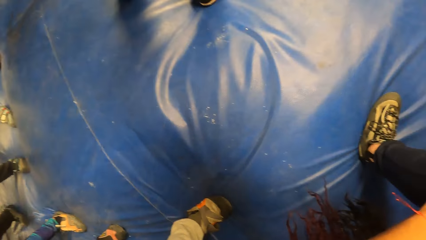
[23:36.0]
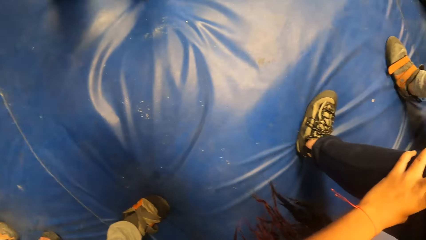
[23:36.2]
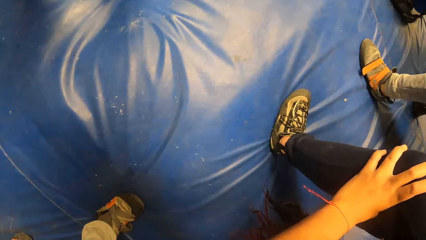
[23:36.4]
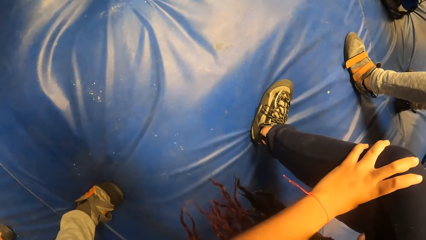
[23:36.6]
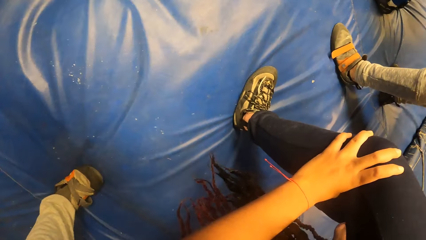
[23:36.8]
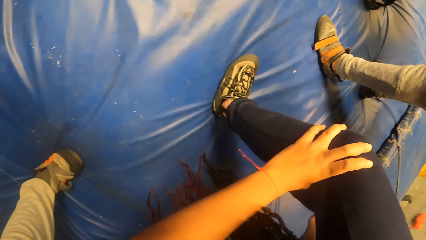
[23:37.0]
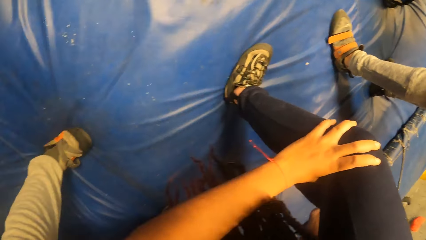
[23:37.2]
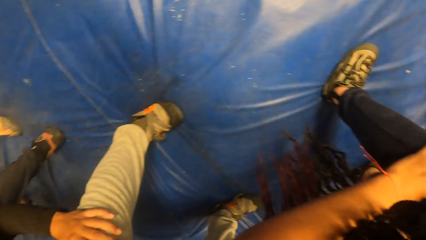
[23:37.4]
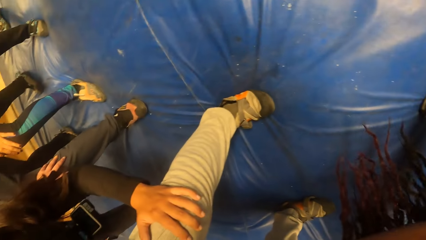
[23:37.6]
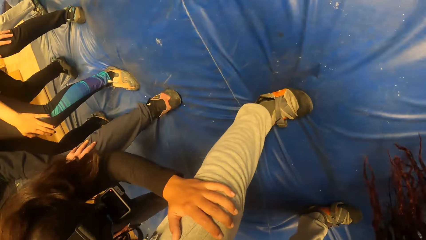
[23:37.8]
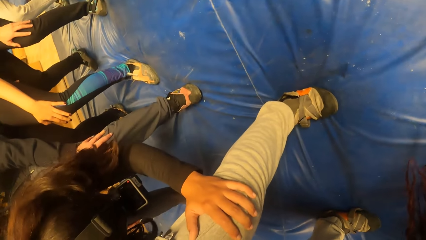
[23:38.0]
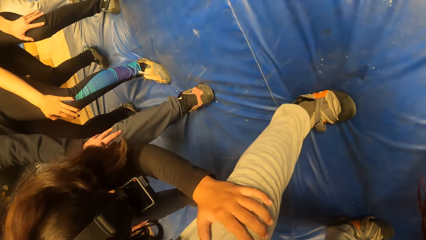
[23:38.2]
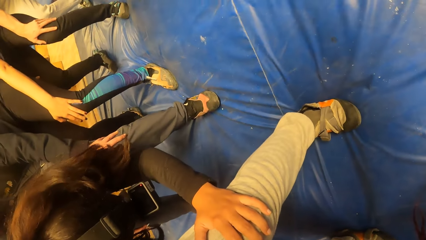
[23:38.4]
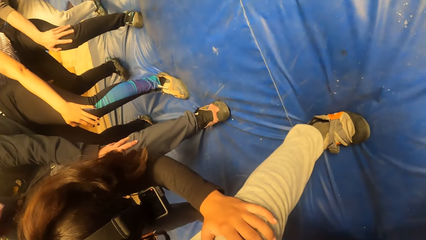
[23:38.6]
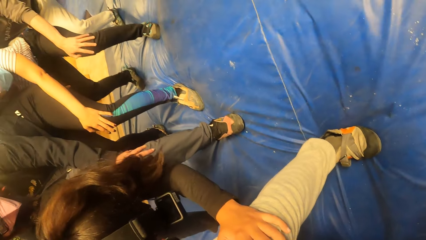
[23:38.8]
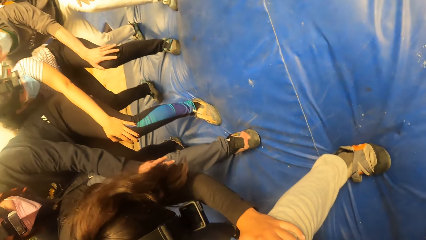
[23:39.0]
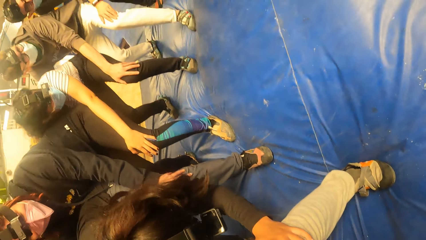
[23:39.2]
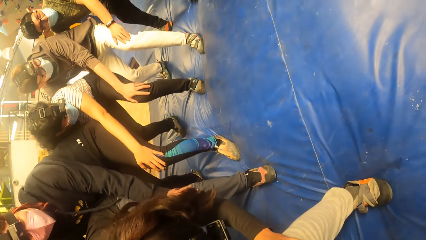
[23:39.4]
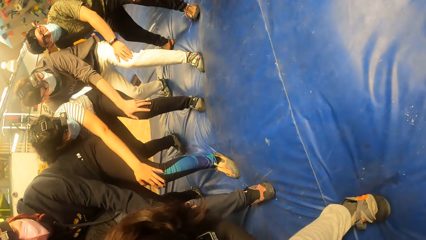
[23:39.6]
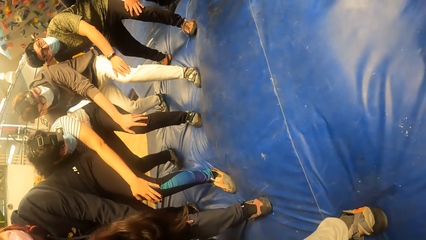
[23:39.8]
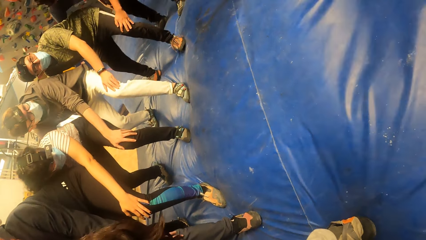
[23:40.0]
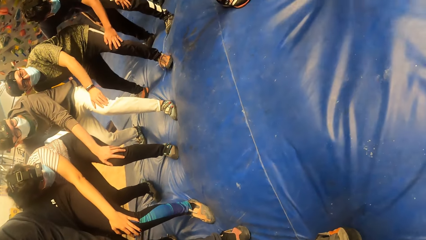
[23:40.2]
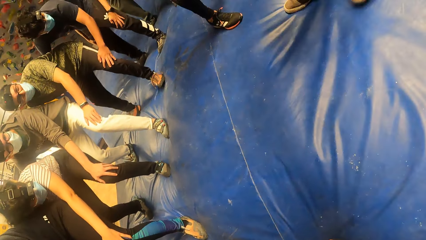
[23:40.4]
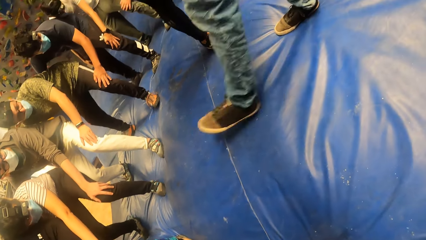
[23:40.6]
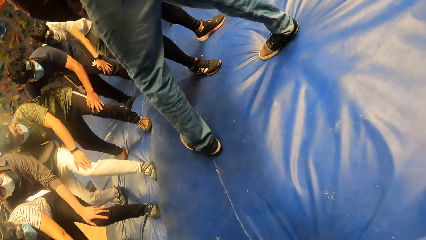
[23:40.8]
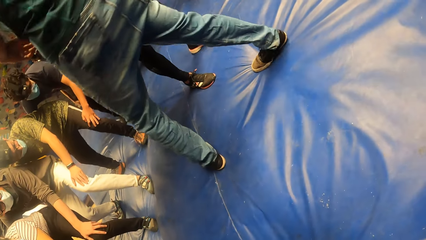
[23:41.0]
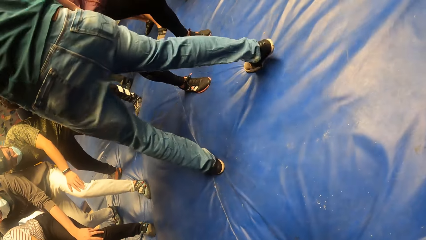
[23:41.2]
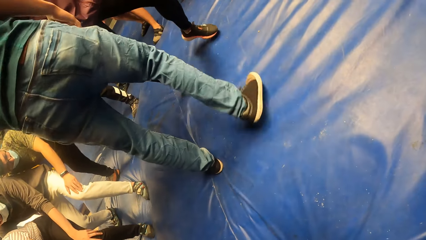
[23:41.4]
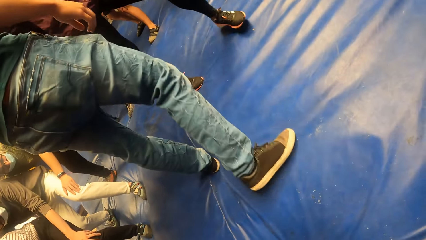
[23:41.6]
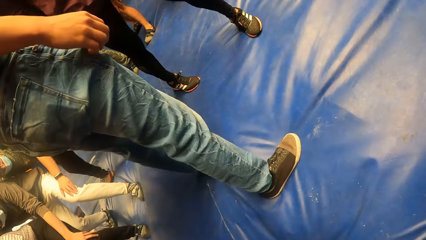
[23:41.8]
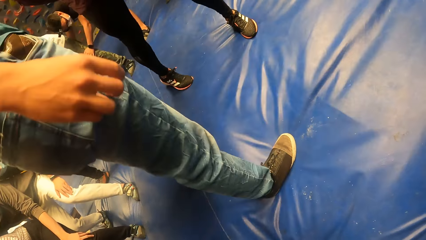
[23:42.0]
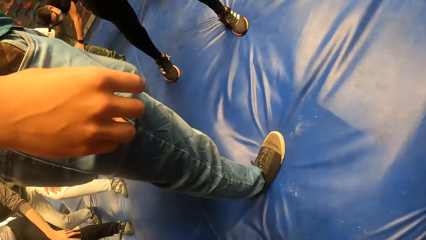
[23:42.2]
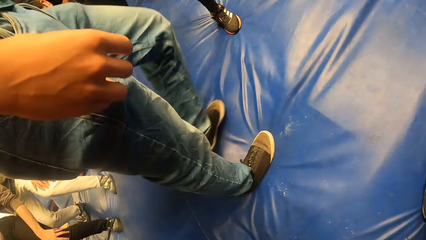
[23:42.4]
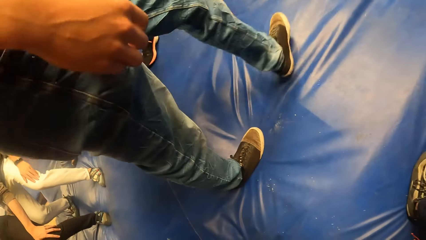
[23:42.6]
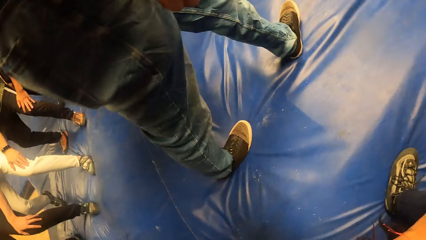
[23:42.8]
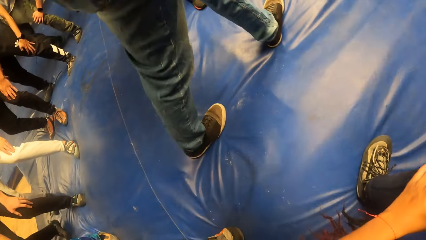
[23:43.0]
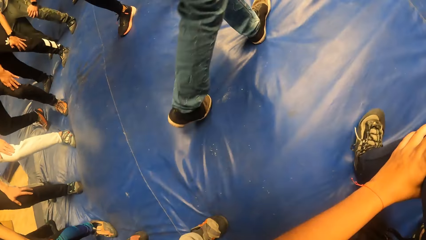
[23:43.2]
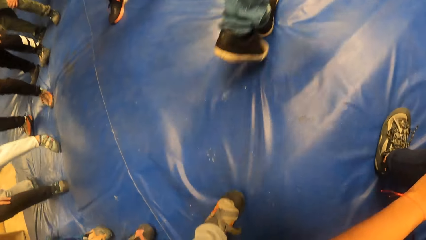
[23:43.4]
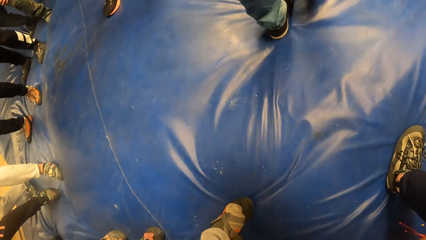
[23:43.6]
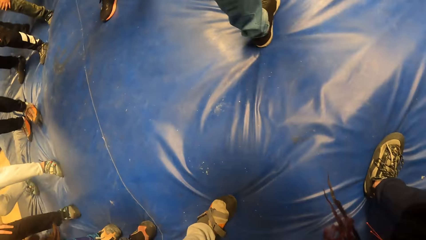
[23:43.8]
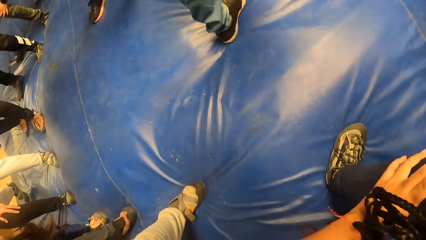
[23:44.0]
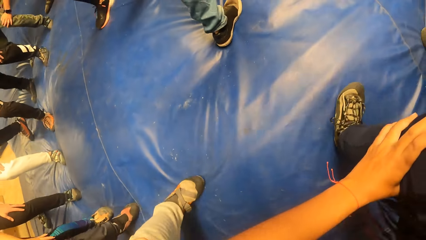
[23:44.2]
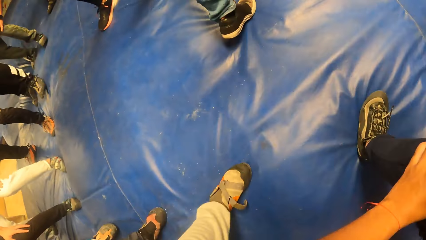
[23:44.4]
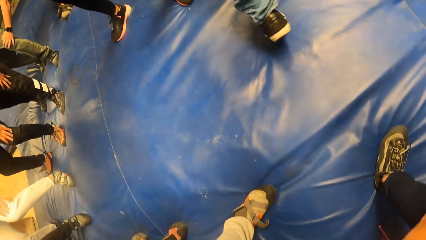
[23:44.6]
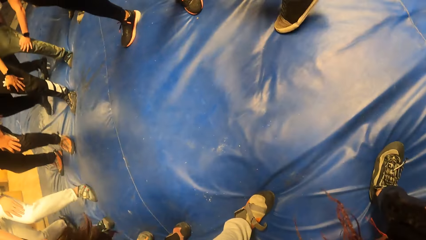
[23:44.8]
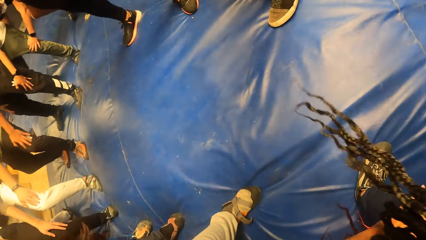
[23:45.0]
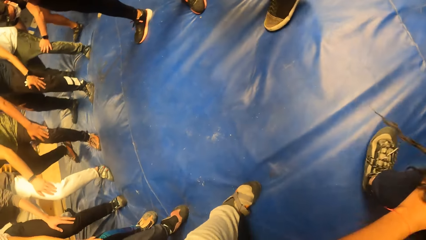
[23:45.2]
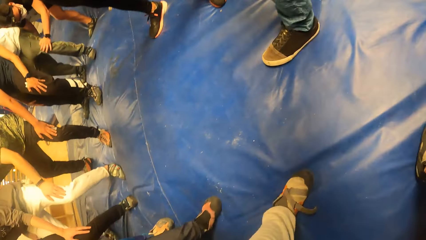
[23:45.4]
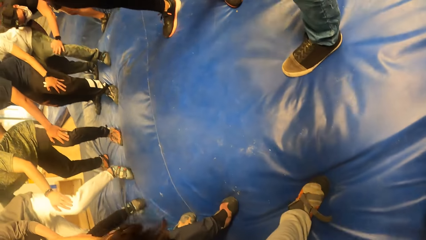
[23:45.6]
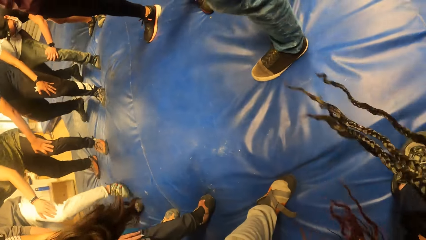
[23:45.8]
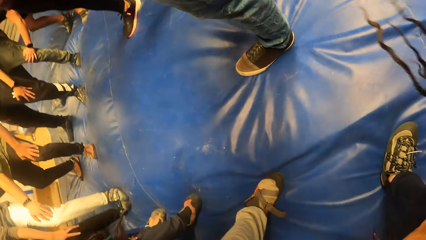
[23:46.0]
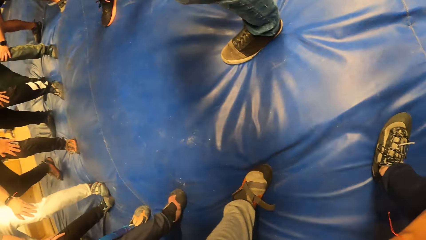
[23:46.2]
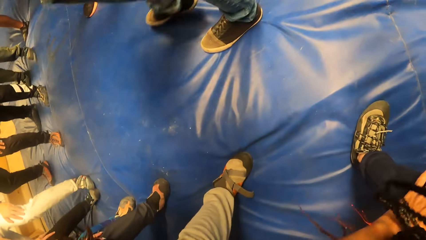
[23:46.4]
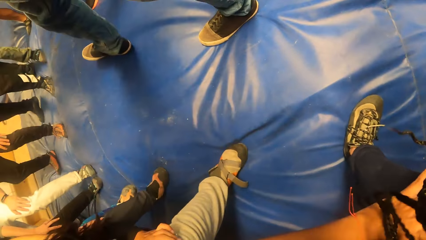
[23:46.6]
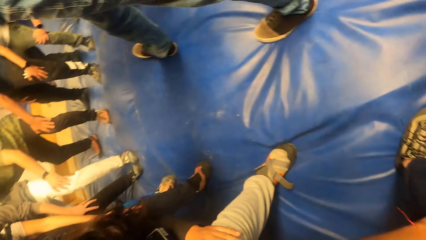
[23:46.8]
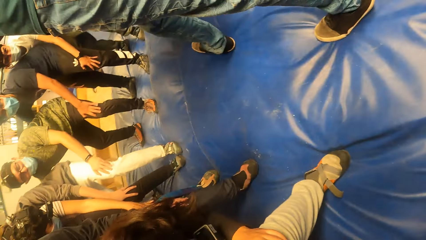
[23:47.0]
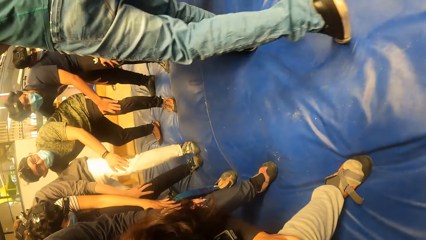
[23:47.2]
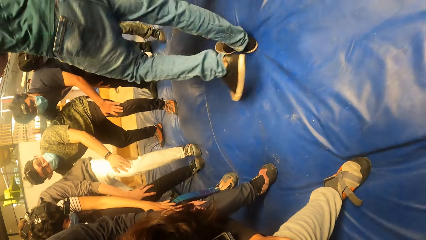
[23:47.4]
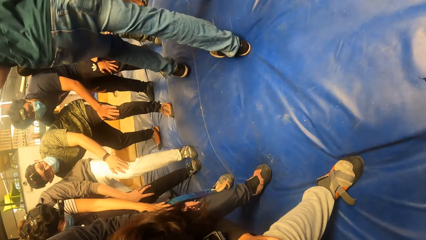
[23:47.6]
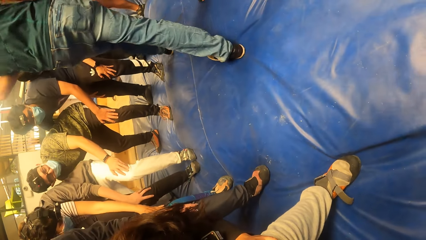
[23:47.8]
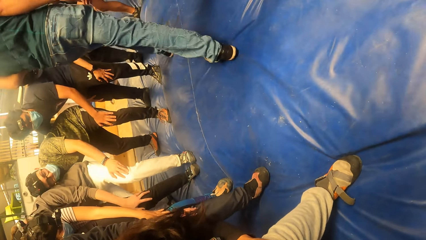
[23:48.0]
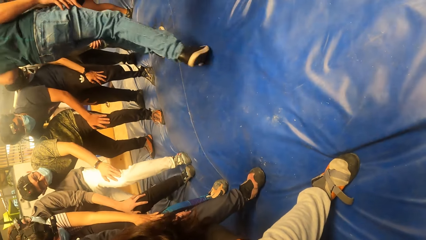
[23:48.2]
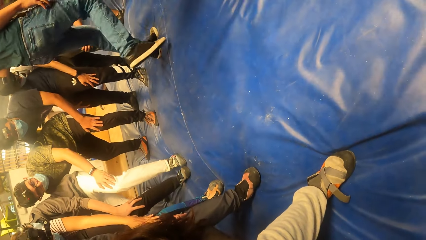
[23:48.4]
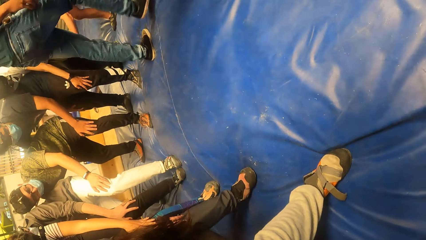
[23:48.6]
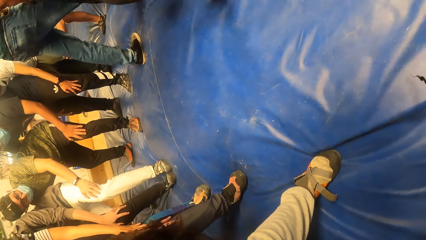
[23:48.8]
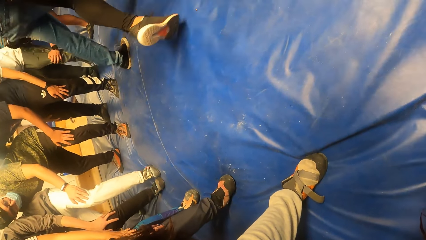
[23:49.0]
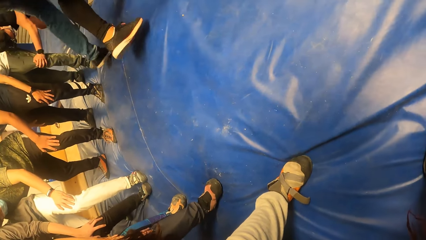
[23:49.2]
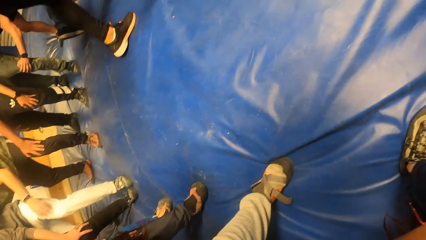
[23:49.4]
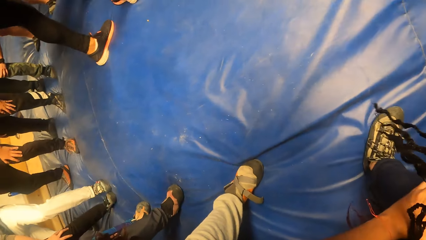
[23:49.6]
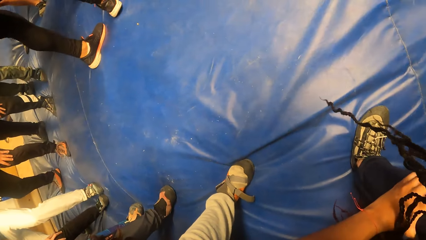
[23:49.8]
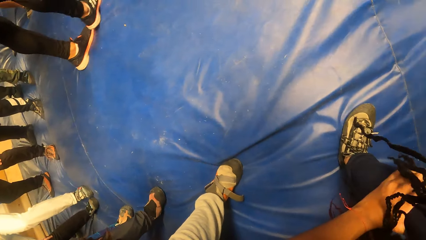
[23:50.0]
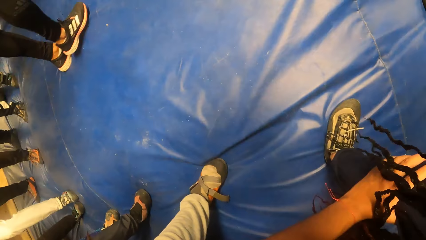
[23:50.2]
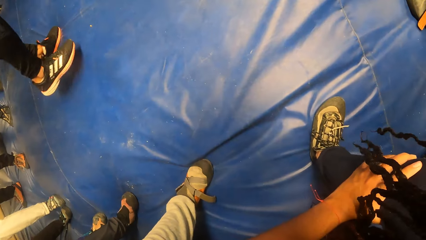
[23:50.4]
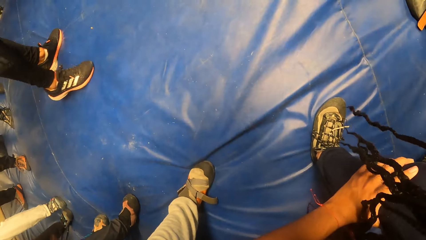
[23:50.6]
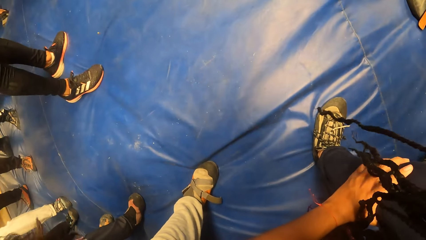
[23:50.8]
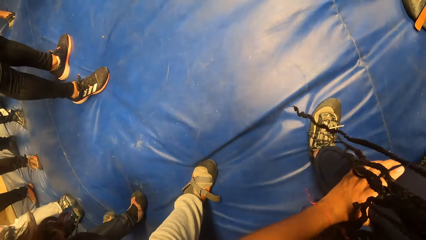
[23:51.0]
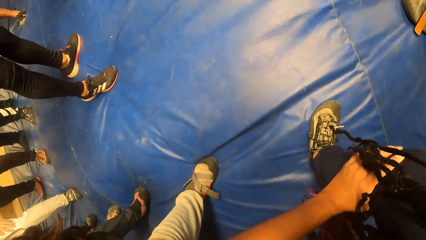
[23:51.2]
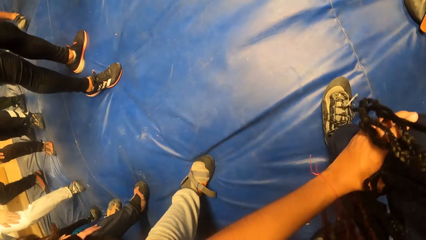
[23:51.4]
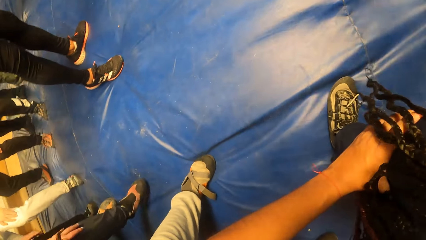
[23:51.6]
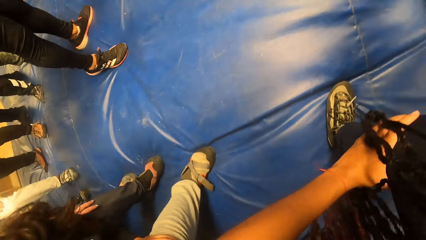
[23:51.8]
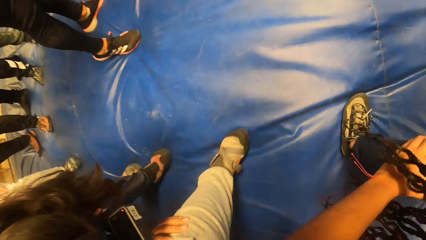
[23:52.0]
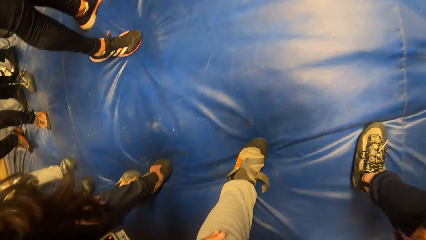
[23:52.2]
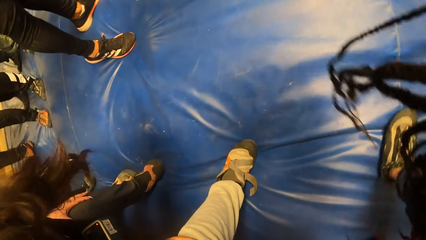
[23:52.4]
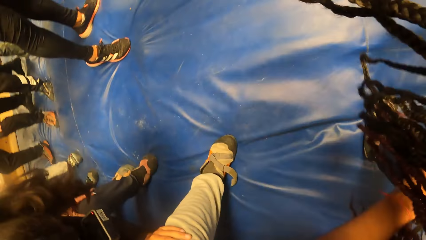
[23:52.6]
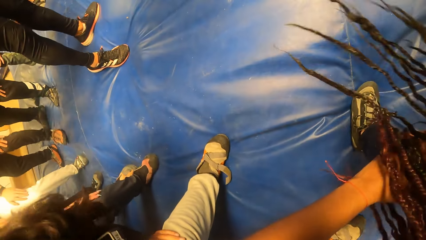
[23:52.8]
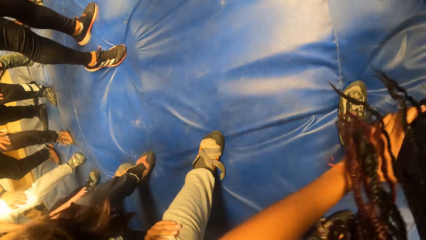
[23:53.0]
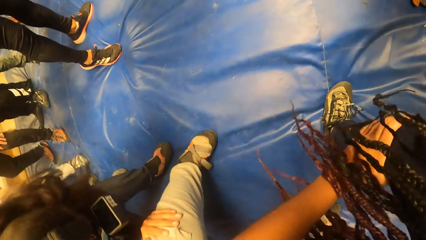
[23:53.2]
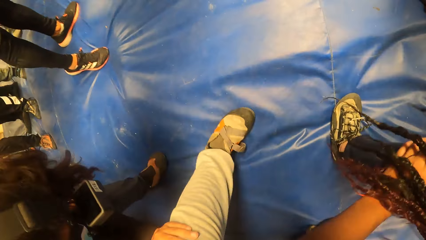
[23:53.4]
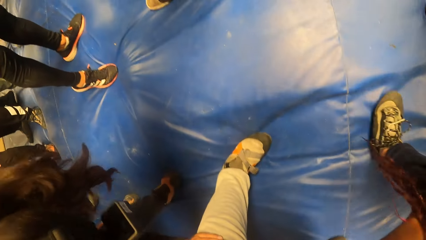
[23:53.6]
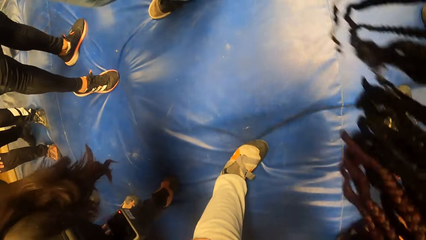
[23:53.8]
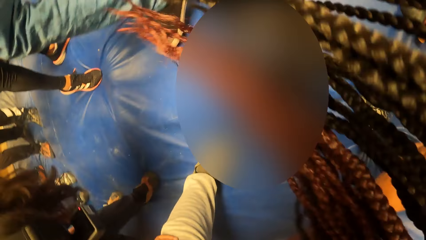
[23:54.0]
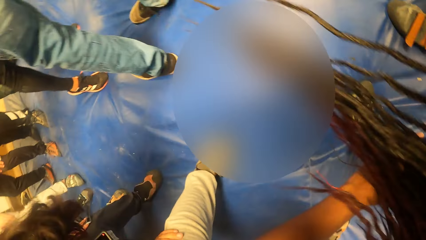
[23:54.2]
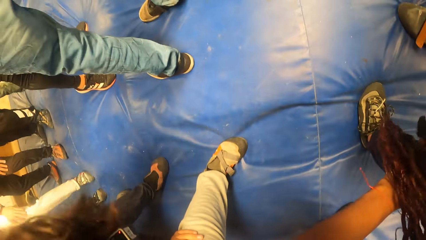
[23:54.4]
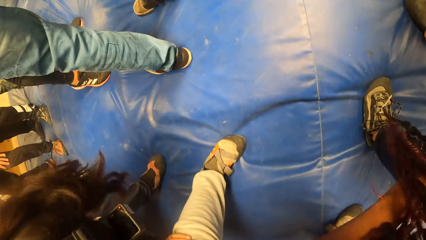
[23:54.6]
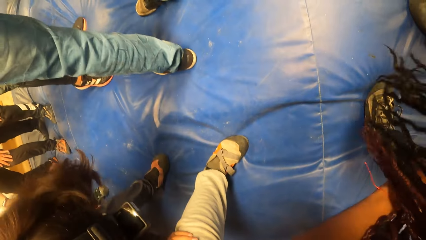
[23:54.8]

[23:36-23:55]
A woman holds the camera wearer's left leg with her left hand. A person moves around. The camera wearer walks with a group of people round a man and another man.
